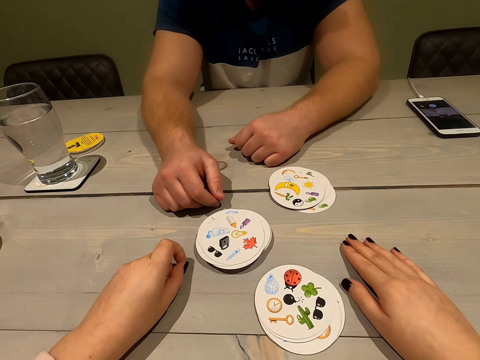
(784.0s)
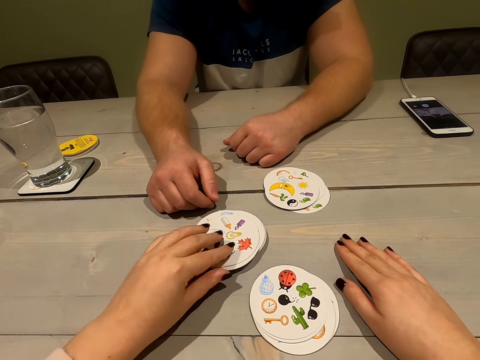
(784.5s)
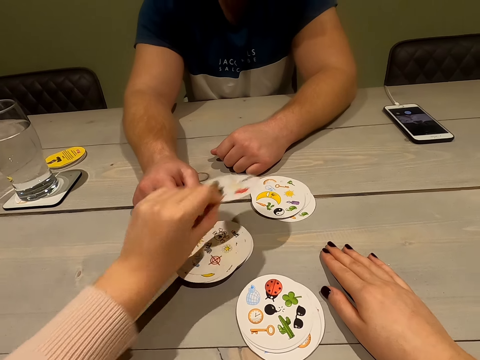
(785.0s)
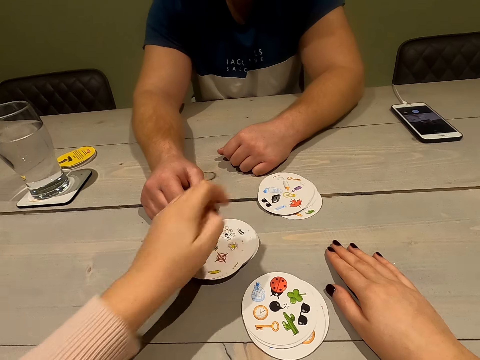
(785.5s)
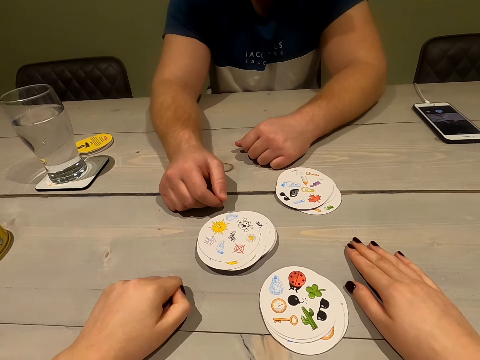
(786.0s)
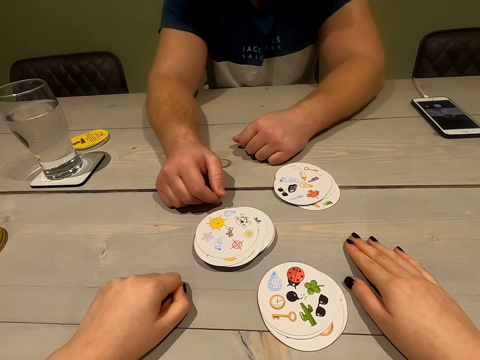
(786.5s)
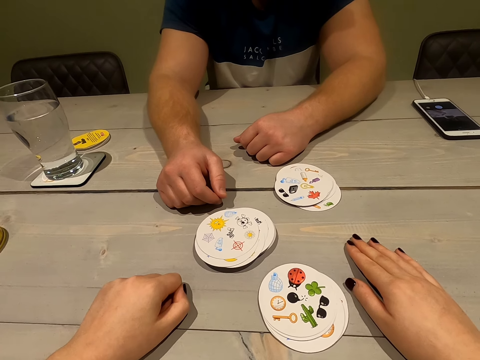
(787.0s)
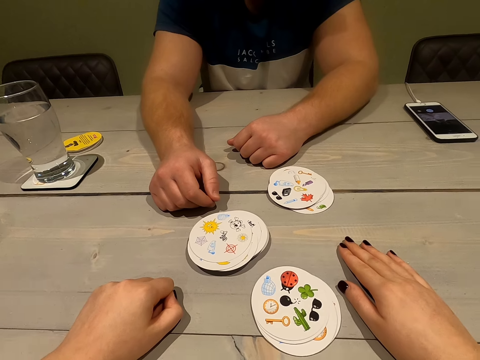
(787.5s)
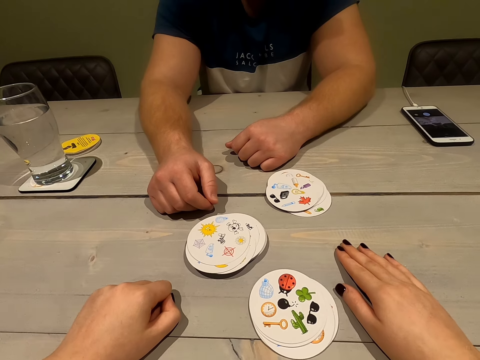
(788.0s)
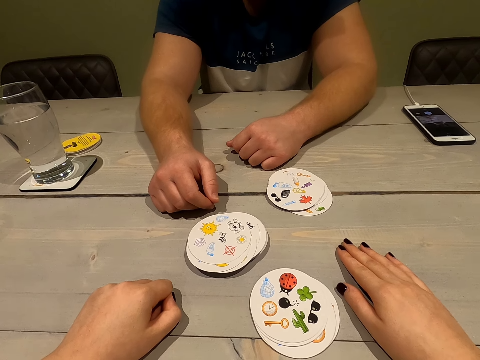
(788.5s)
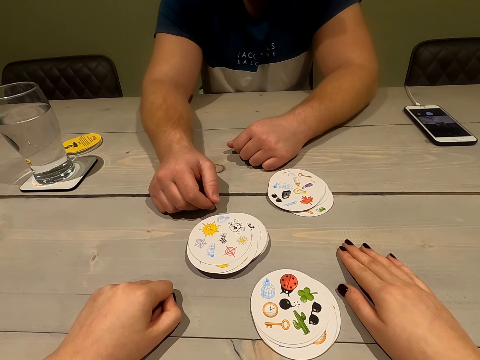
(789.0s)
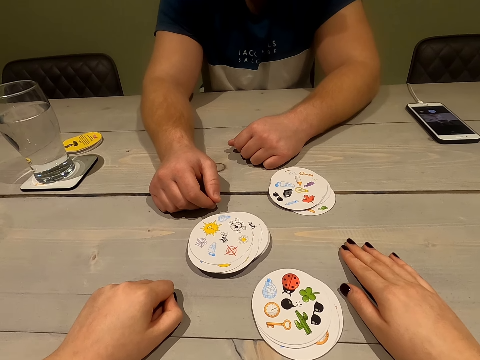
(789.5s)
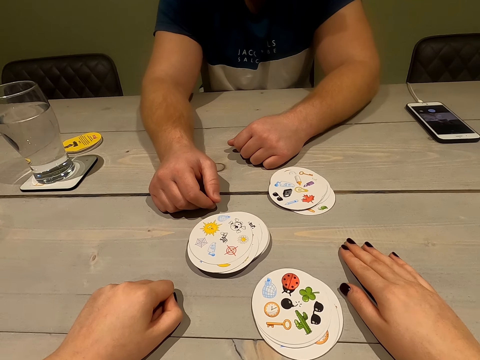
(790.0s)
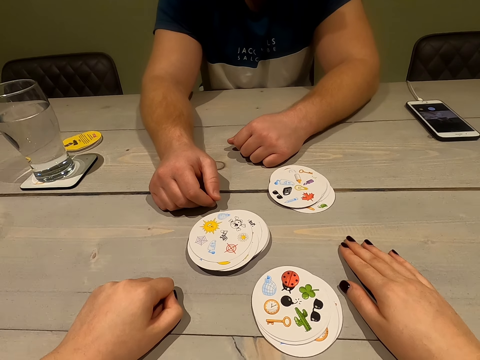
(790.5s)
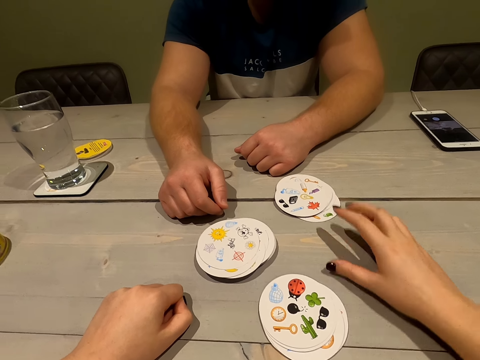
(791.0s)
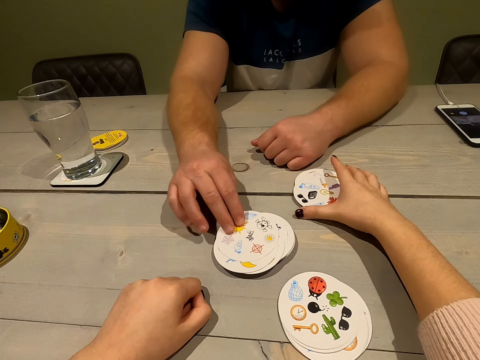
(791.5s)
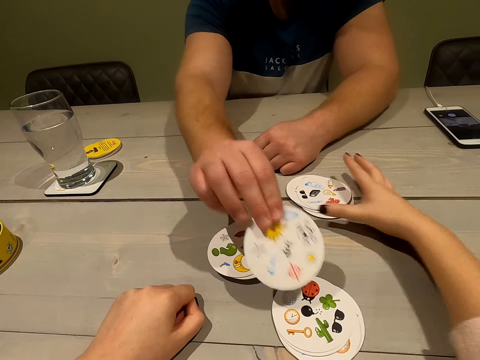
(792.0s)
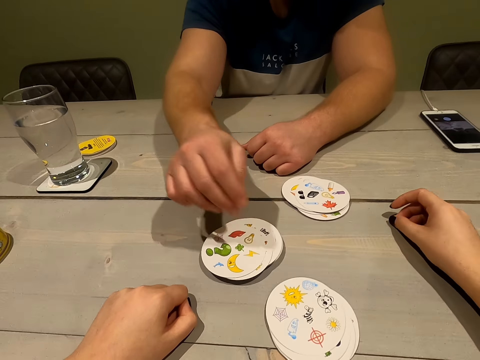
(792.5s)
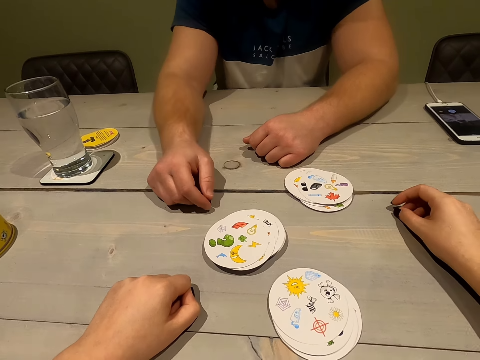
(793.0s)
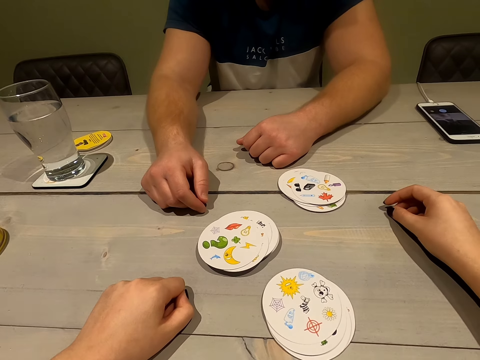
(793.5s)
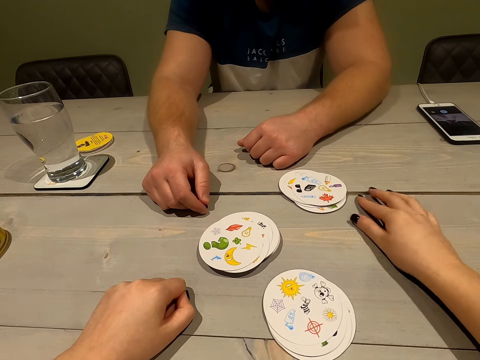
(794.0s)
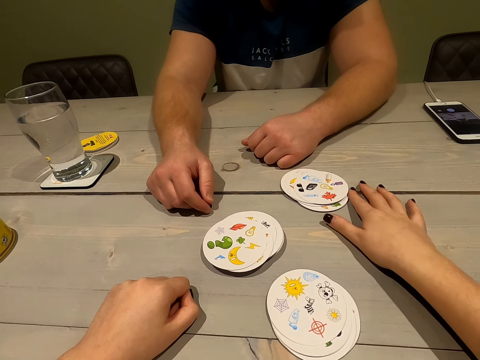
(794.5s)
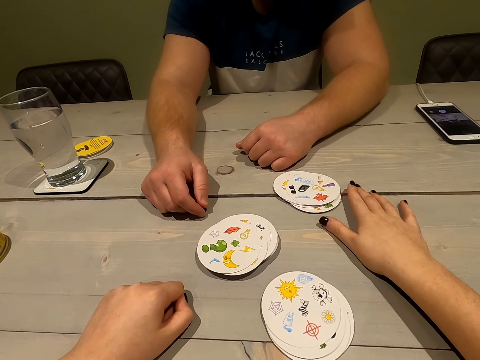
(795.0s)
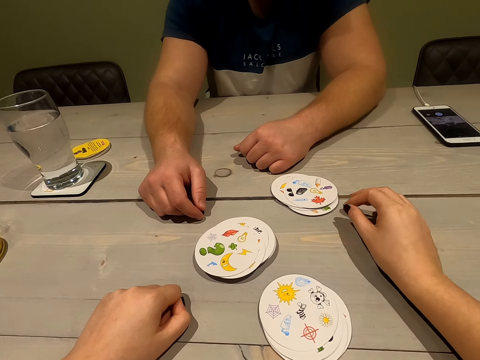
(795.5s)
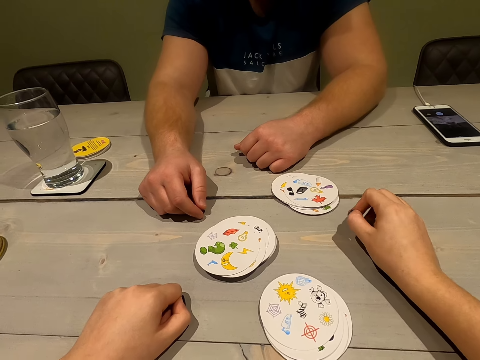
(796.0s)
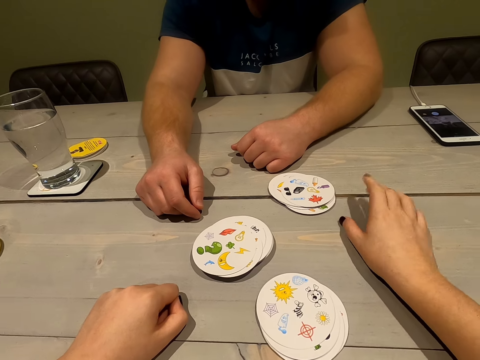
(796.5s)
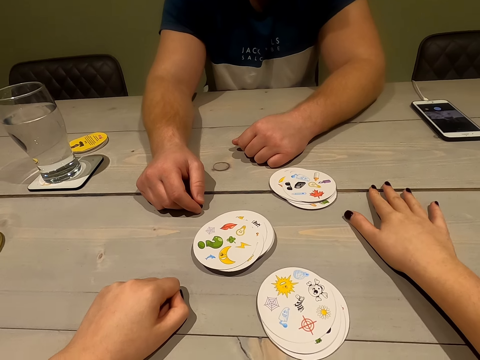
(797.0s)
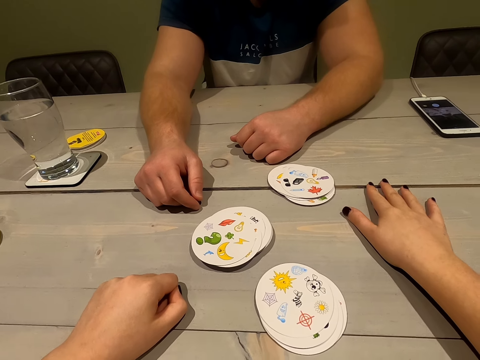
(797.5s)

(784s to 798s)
The camera wearer drops a card. They assemble the cards. A person drops a card. The camera wearer moves the cards.

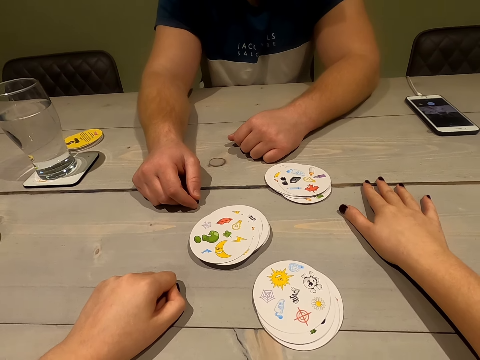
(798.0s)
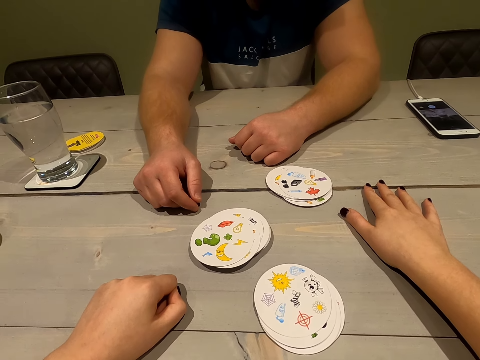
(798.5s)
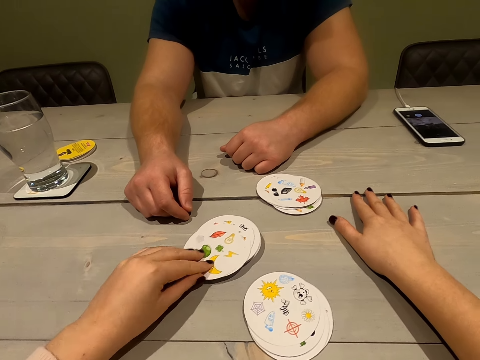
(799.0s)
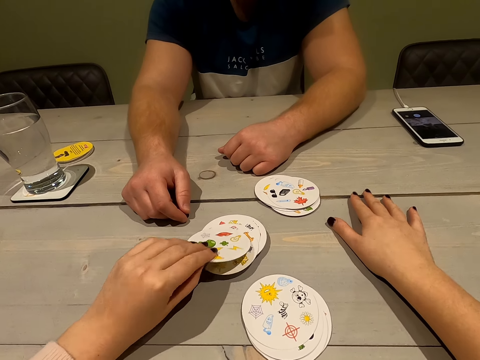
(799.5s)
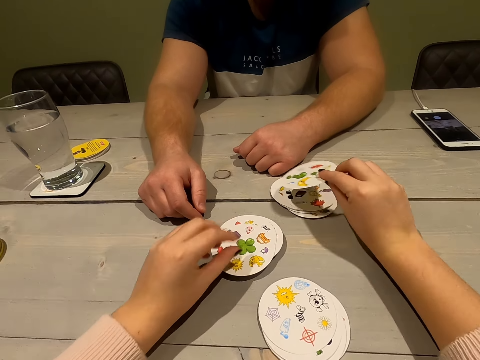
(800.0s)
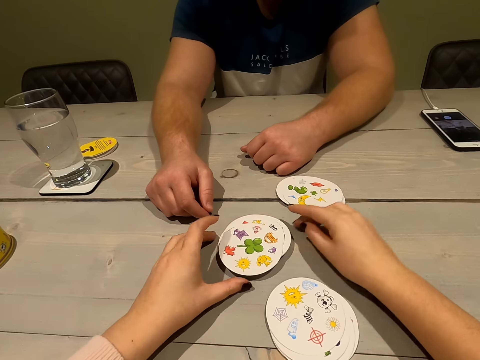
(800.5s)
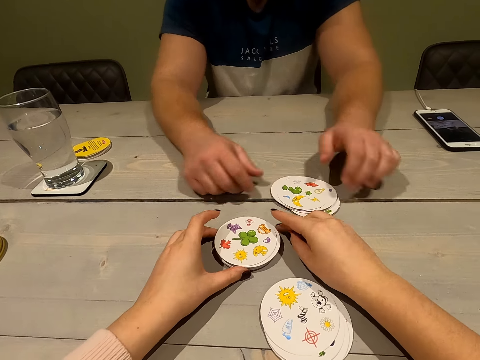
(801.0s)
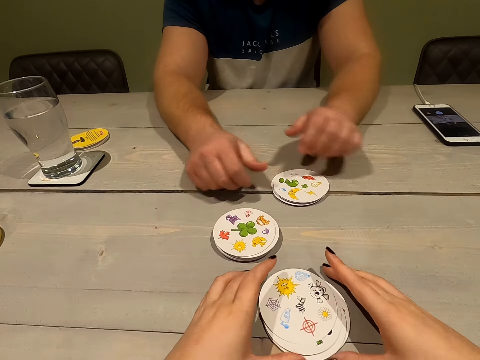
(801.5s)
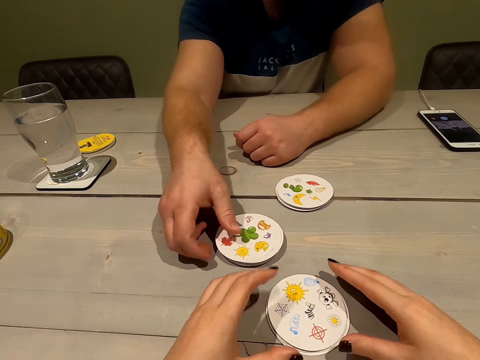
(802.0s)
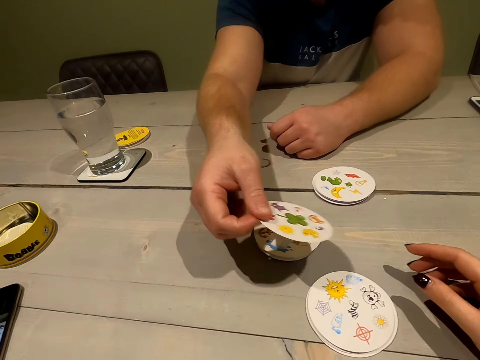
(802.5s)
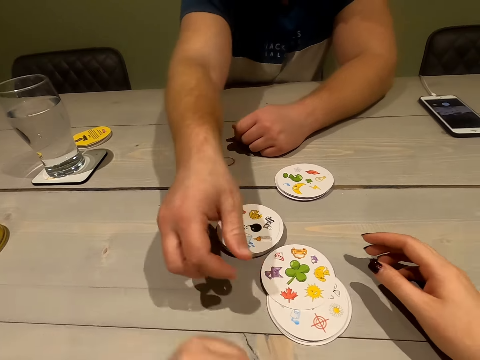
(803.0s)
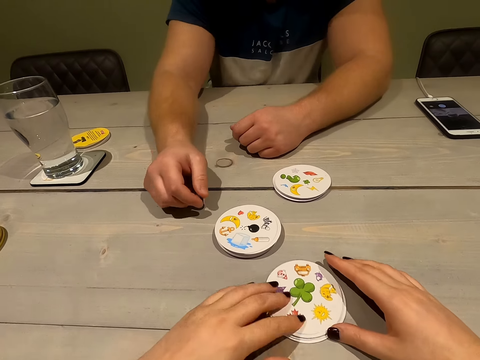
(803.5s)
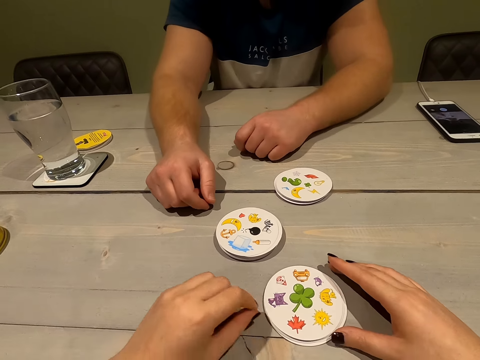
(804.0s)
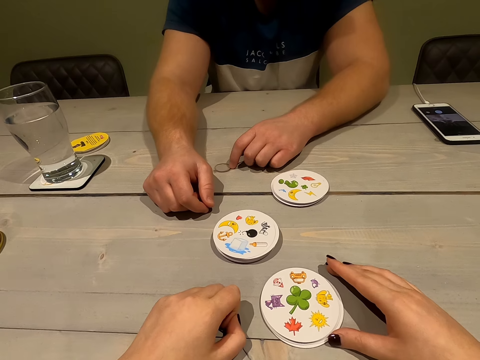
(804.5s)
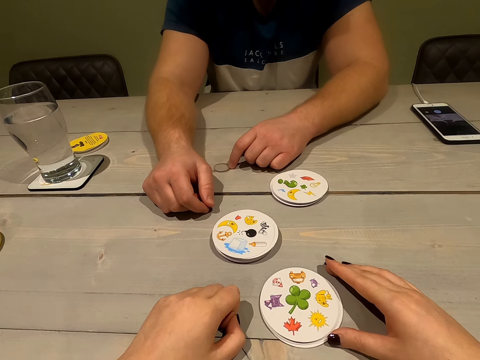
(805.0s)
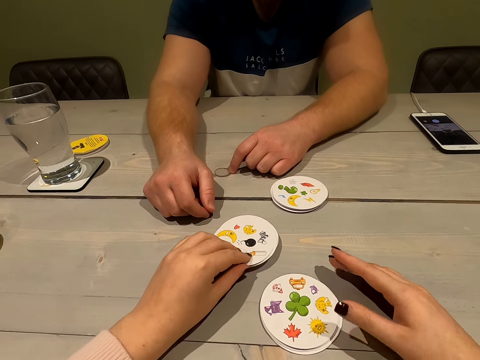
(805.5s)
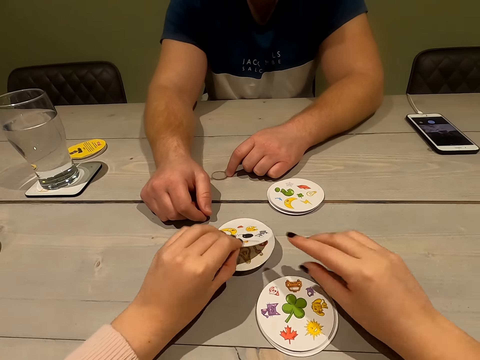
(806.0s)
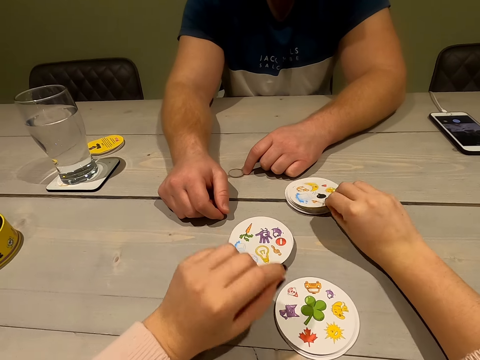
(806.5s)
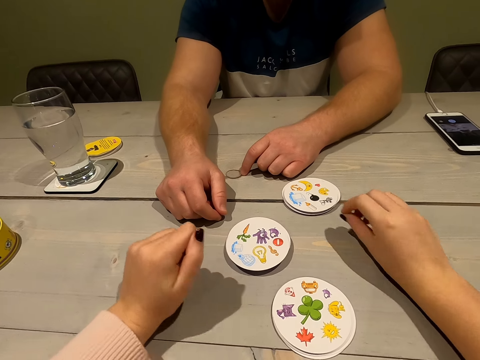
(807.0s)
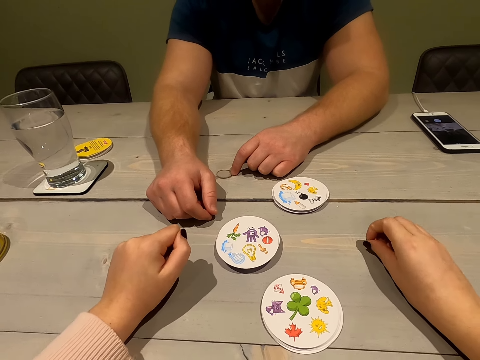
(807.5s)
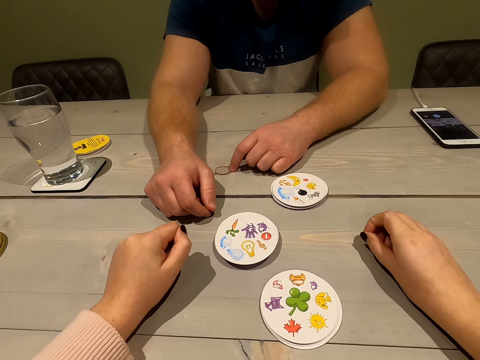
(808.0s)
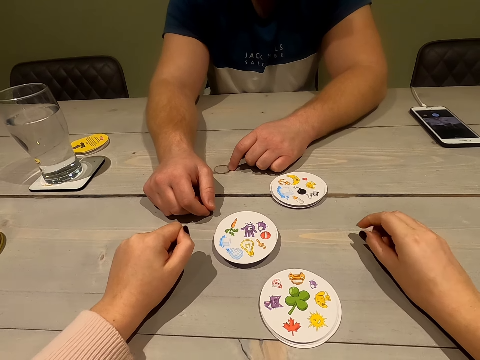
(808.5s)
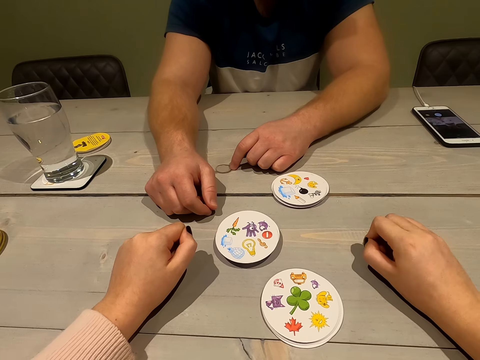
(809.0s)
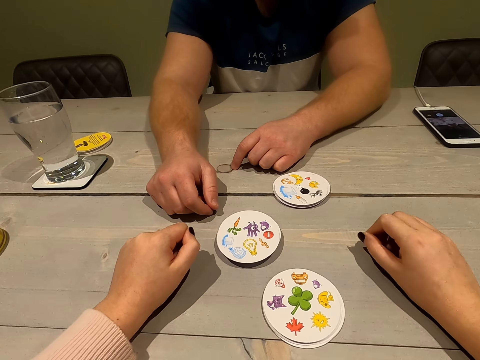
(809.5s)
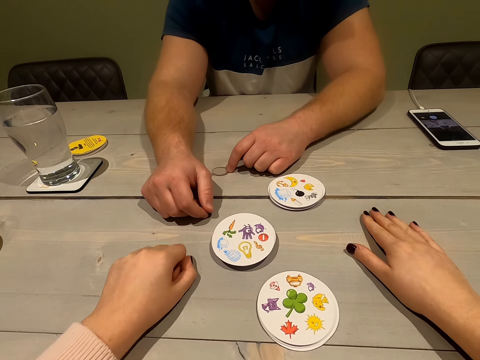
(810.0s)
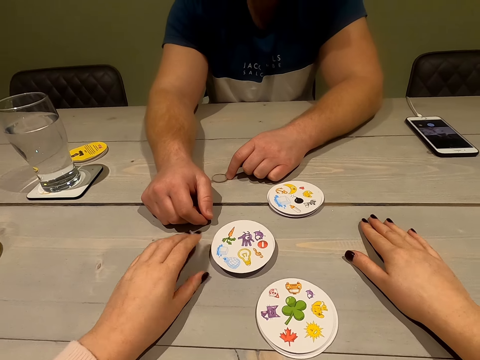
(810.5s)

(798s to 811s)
The camera wearer drops a card. They make the cards. A person drops a card. The camera wearer drops a card.
